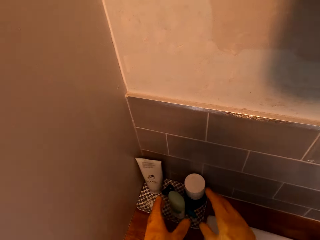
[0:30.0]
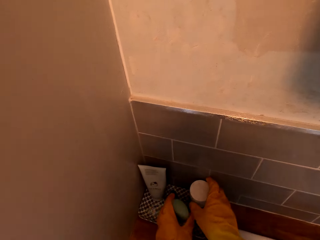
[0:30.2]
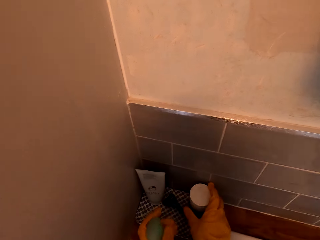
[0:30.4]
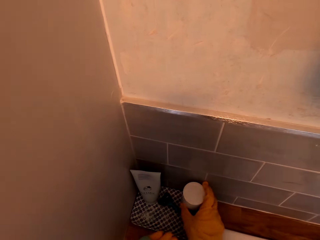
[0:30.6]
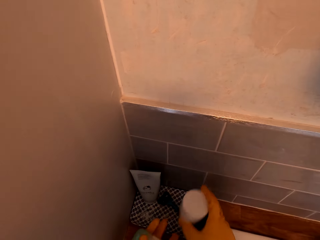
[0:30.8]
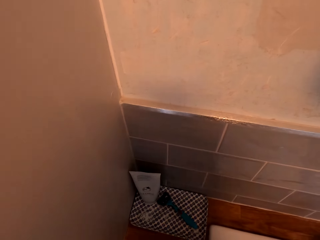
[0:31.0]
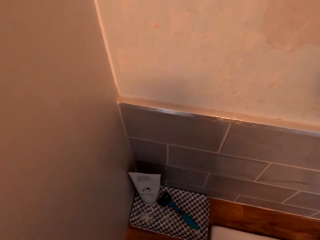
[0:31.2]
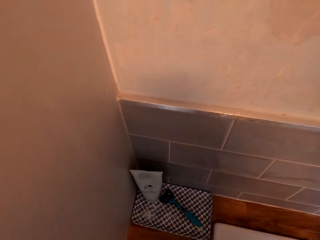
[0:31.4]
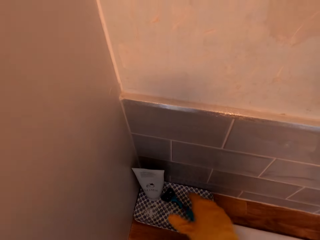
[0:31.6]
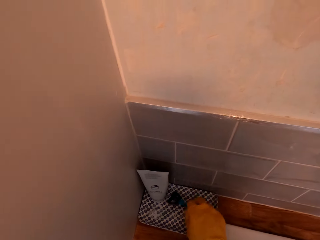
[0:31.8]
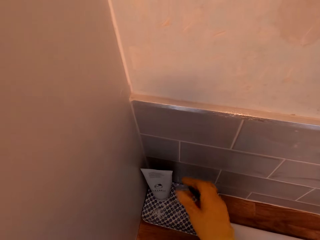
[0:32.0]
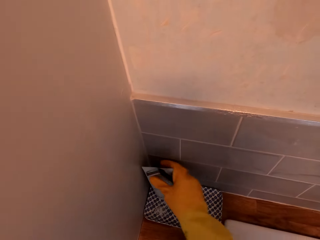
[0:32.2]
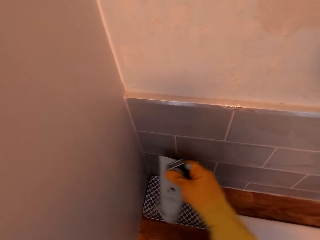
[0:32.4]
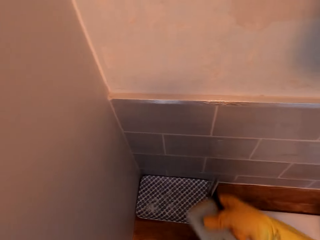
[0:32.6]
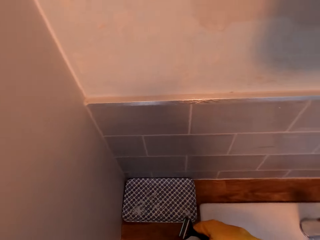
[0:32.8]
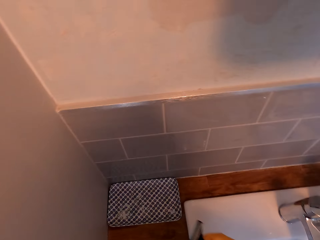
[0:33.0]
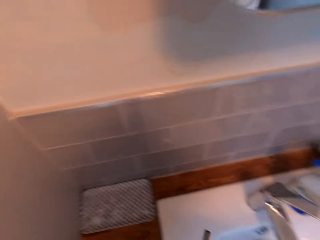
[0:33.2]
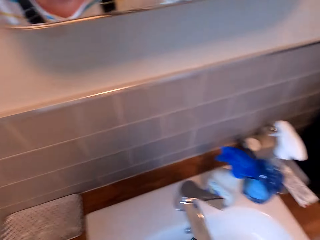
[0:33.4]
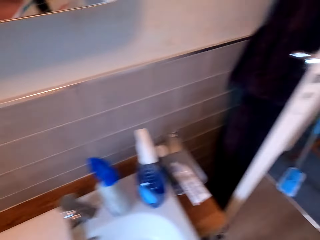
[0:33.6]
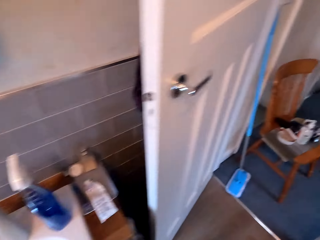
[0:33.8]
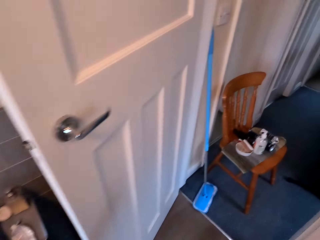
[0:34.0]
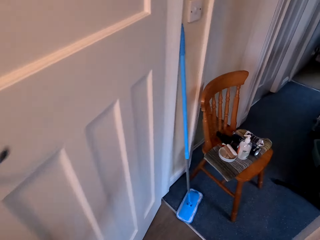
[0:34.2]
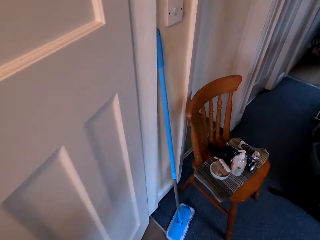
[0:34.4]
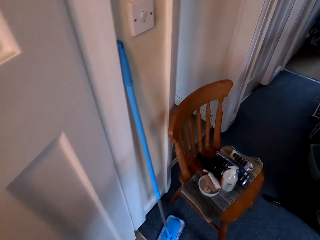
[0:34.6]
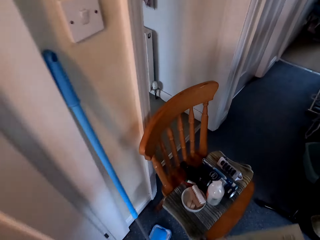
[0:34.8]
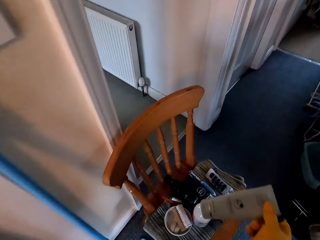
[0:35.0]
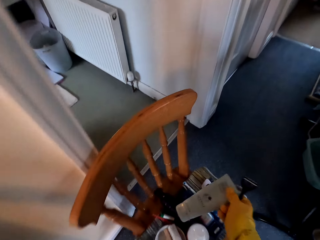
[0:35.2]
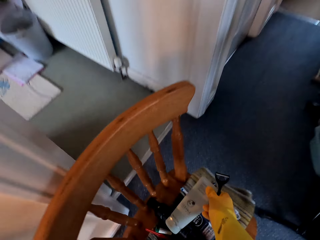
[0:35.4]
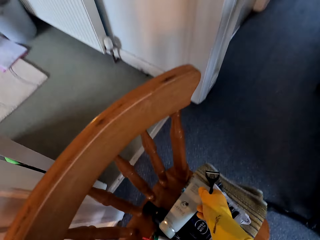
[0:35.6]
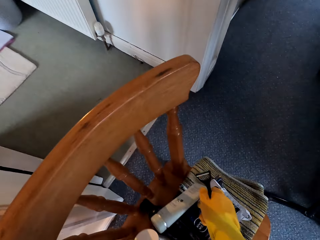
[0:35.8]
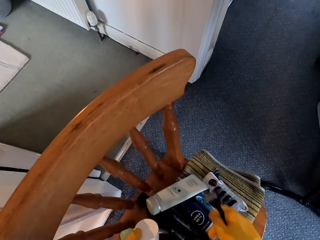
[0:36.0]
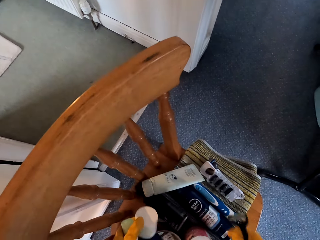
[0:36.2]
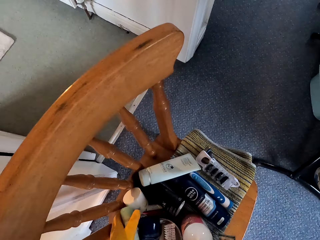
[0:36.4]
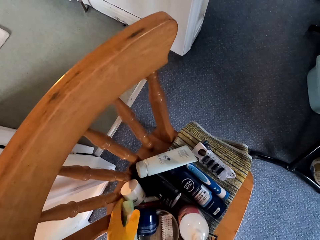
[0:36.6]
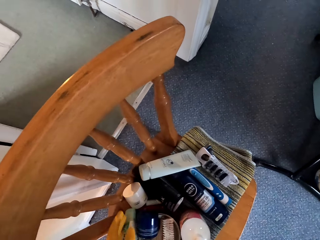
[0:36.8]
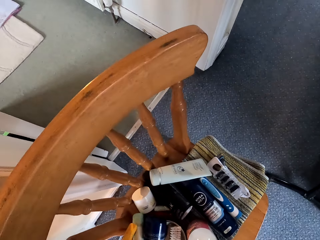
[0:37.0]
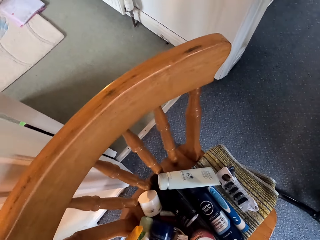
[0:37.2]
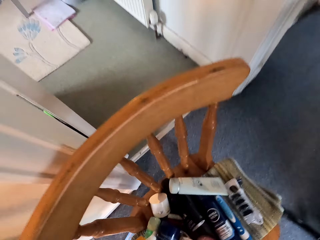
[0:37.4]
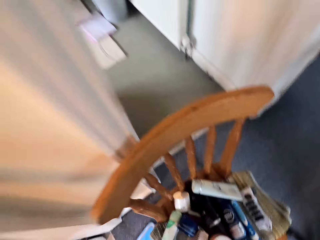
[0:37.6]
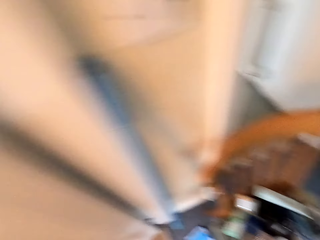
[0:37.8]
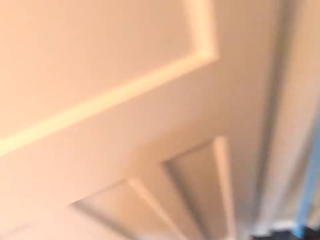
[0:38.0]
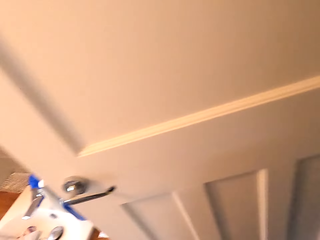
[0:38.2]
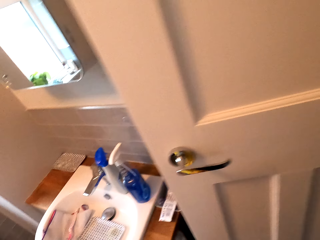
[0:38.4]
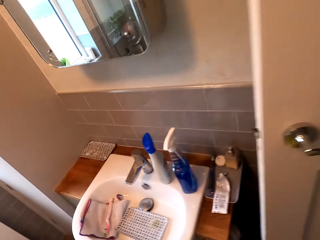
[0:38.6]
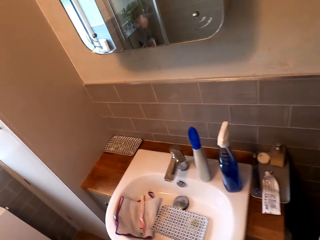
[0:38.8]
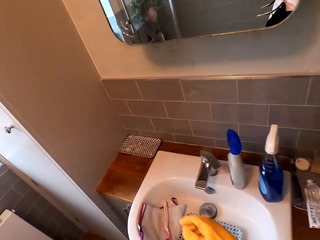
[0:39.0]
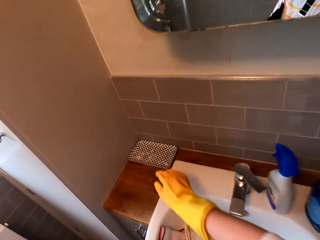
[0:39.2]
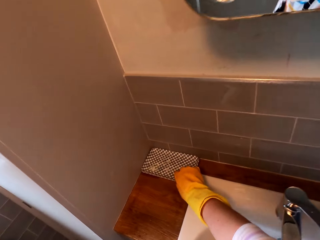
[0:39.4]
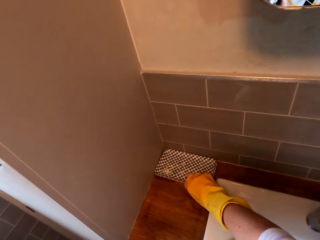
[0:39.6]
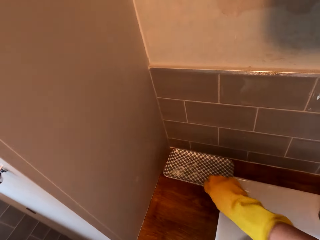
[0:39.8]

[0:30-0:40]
The camera wearer picks a bottle of oil on a tray. They pick something. They pick a shaving blade on the tray. They pick a bottle of lotion on the tray. They walk in a room. They put the bottle of lotion on a chair. They drop items. They walk in the room.

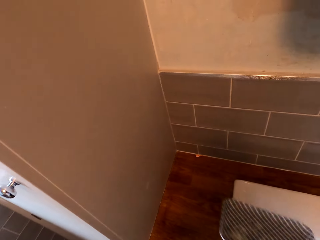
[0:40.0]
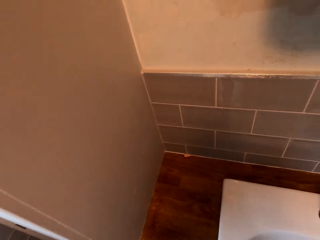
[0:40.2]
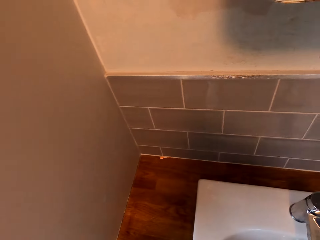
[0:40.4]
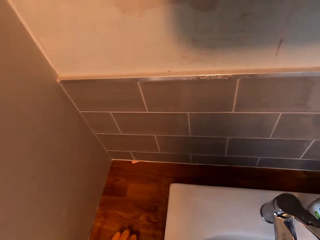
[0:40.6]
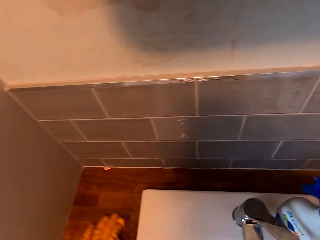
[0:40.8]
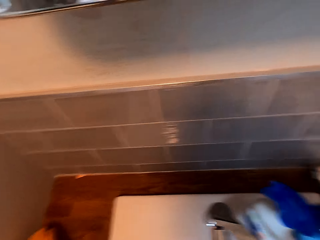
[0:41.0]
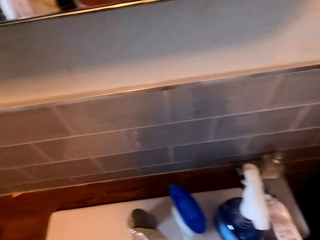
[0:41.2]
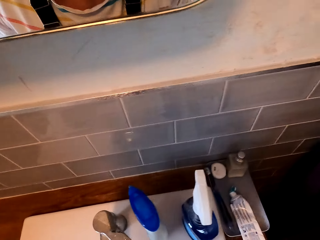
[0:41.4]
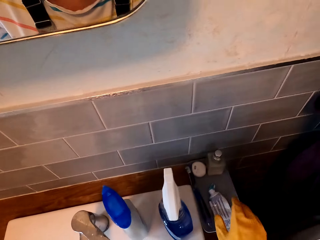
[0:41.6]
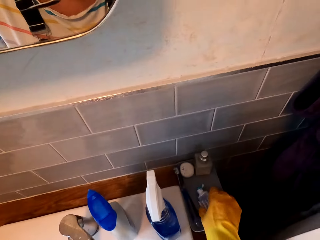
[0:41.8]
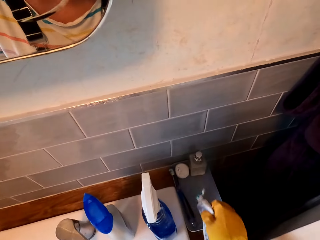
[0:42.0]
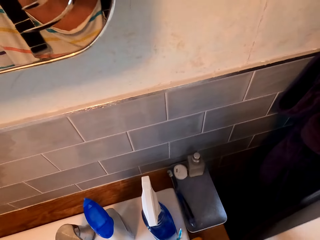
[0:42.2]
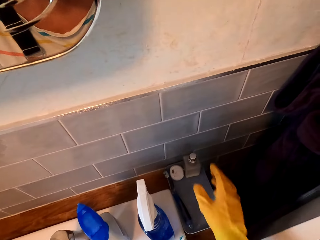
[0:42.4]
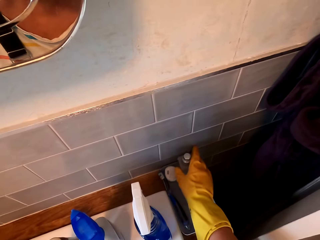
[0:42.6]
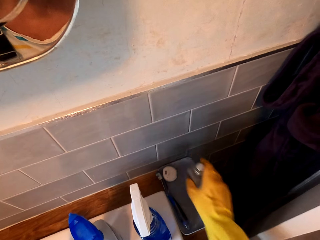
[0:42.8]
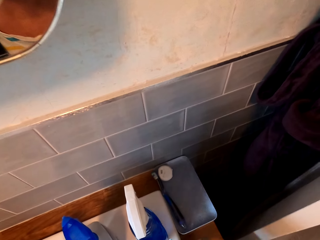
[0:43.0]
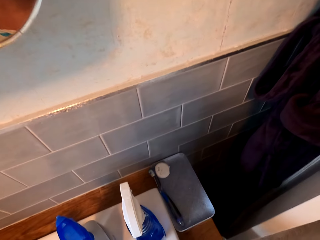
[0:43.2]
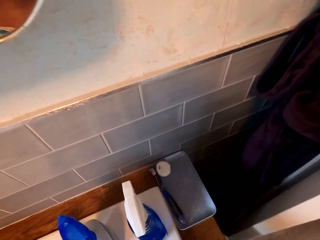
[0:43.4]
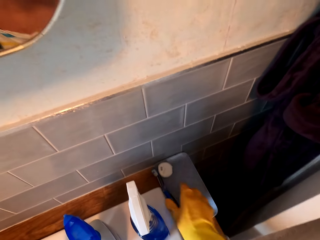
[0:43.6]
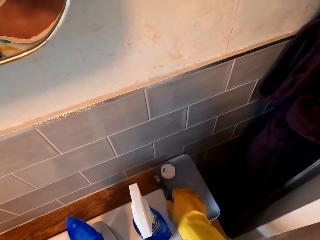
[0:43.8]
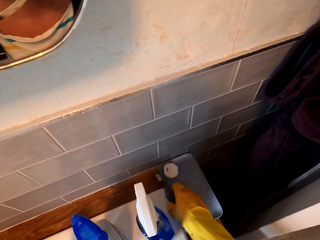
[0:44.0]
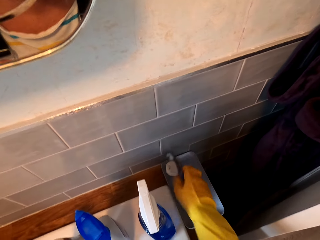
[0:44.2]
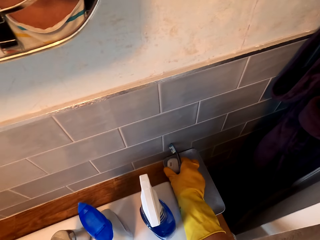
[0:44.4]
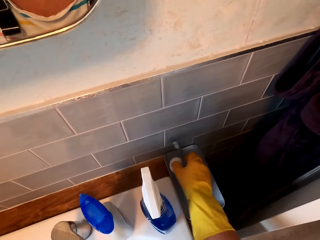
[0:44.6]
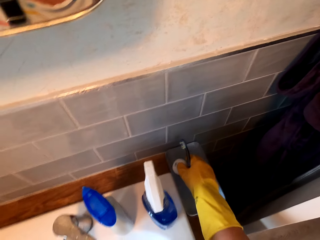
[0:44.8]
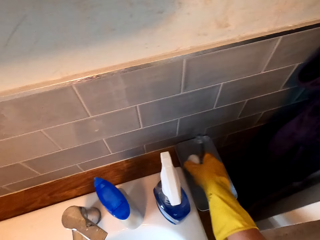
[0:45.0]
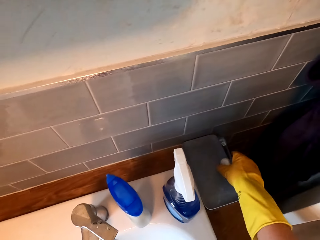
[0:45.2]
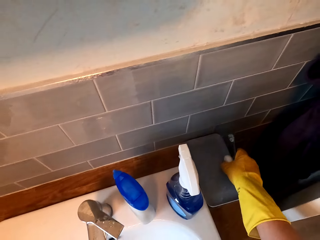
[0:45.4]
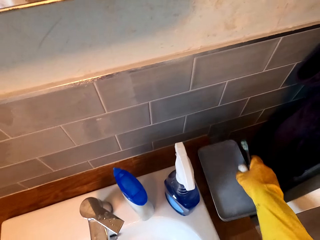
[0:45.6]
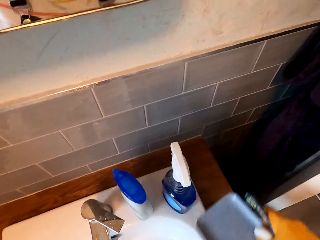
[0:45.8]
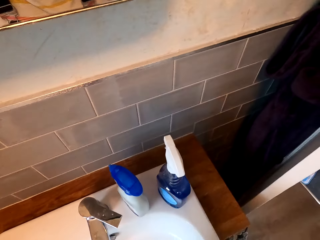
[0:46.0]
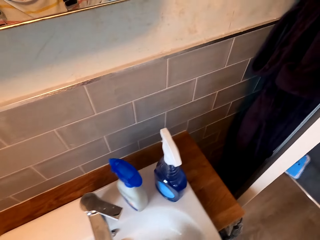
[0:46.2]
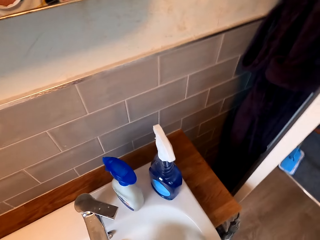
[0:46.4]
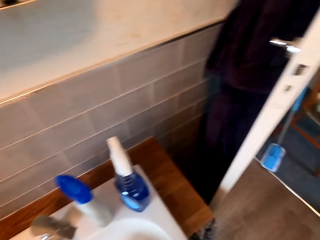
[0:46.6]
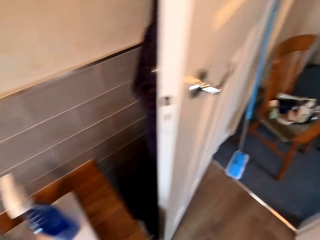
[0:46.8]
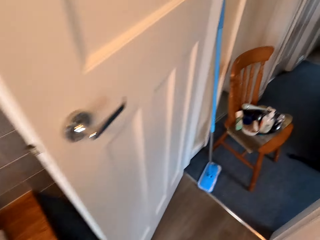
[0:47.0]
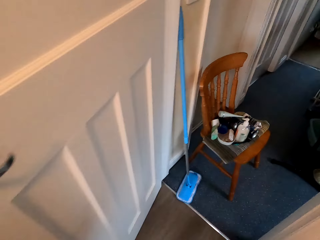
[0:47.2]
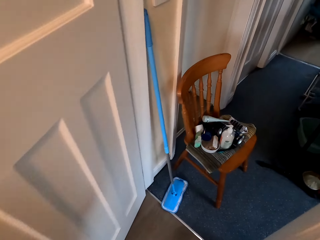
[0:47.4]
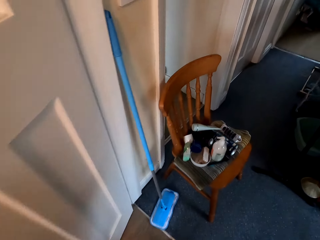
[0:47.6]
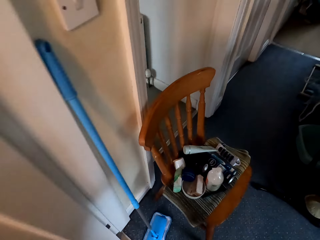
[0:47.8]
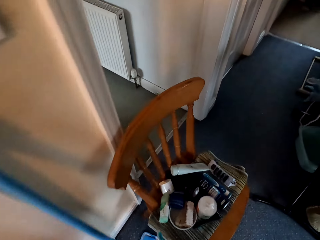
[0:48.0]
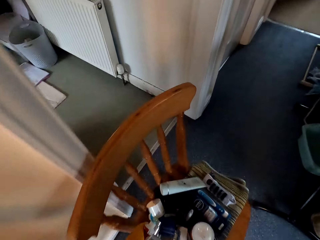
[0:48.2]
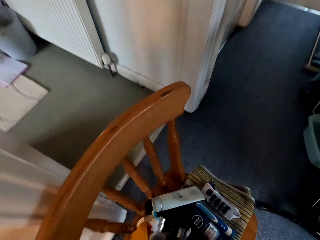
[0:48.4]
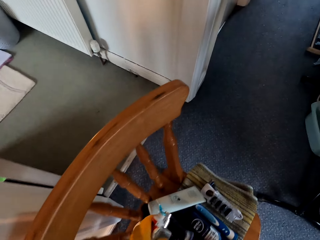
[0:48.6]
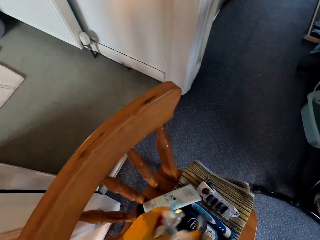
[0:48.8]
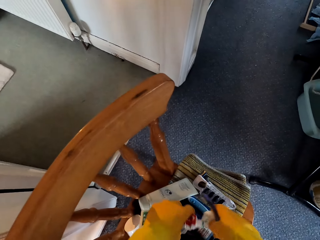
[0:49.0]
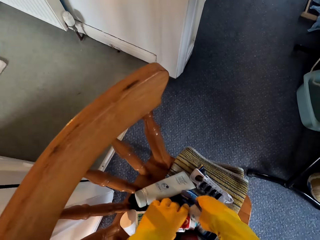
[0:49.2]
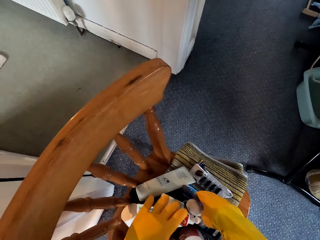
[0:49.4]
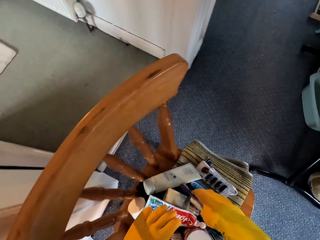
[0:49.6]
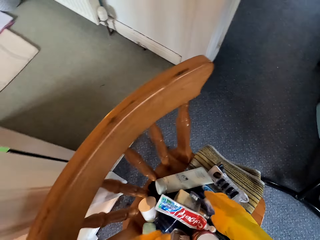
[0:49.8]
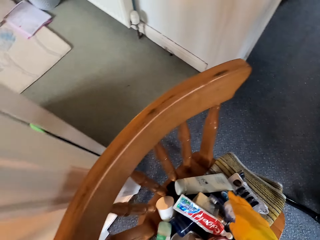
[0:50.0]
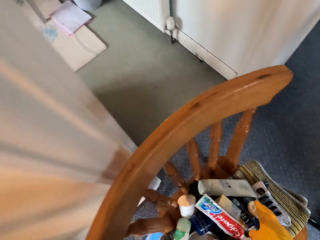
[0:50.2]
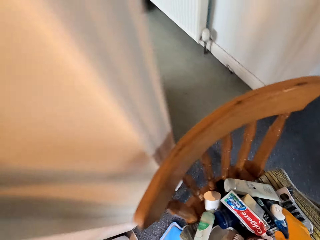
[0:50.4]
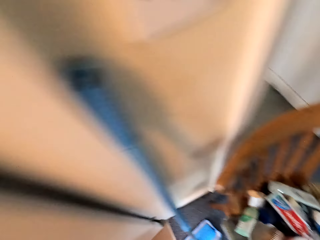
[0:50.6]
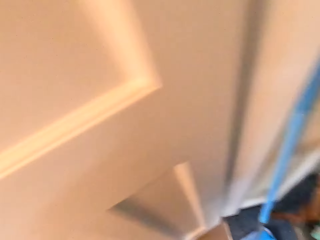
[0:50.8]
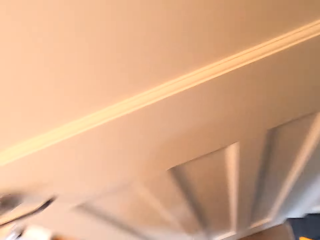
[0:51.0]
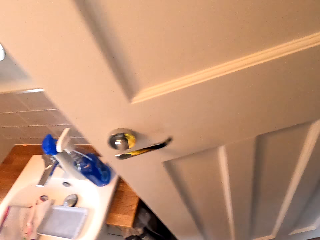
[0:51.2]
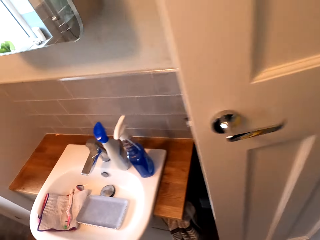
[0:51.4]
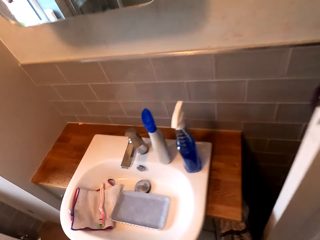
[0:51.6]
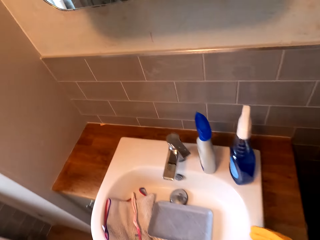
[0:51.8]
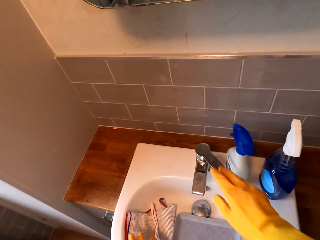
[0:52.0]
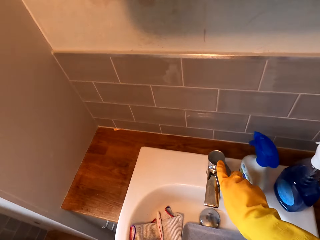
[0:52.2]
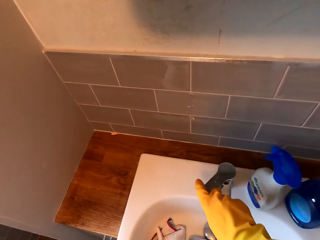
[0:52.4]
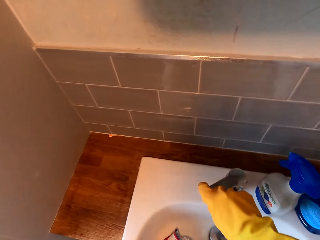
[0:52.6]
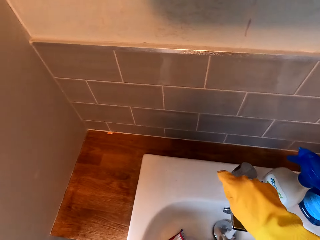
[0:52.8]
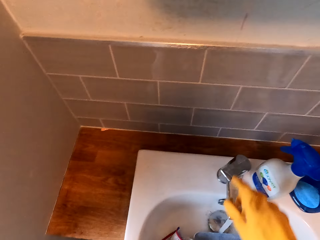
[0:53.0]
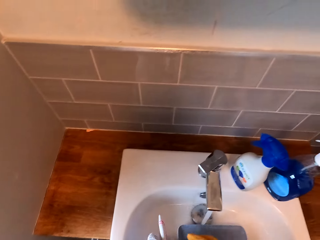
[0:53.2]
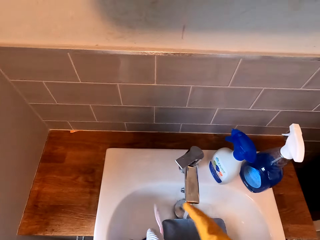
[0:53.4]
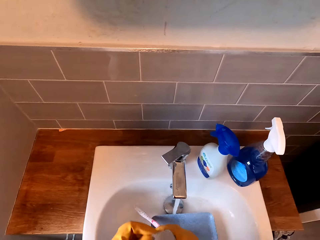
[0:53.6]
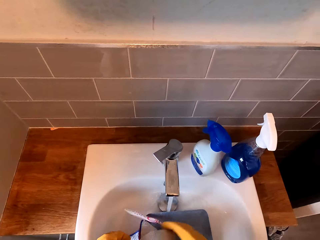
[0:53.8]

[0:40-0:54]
The camera wearer picks a tray on a sink. They pick a tube of lotion on the tray. They pick a bottle of lotion on the tray. They pick a toothbrush on the tray. They pick something. They pick the tray. They put the tray in the sink. They walk in a room. They put bottles of lotion on the chair. They walk in the room. They open a water tap. They pick a cloth.
